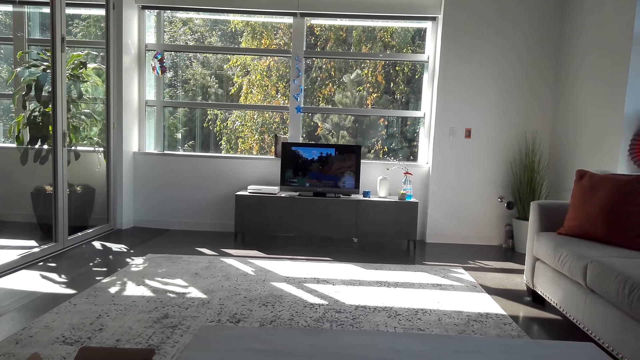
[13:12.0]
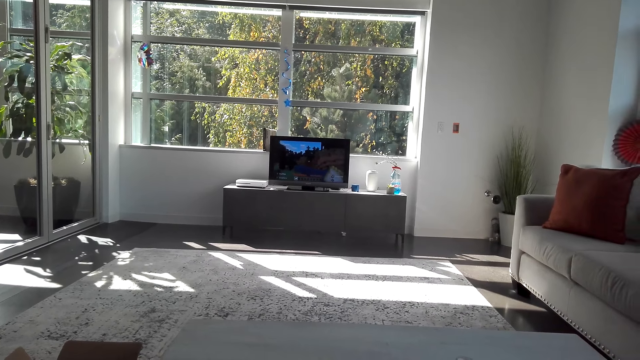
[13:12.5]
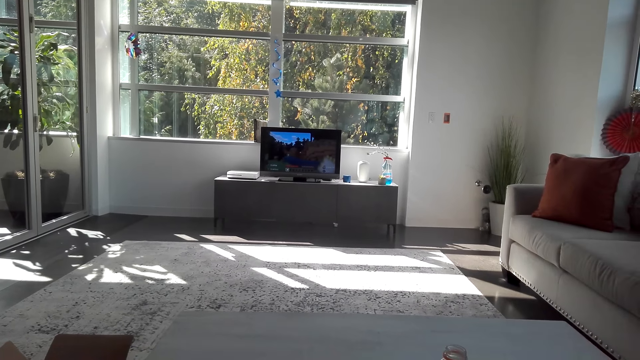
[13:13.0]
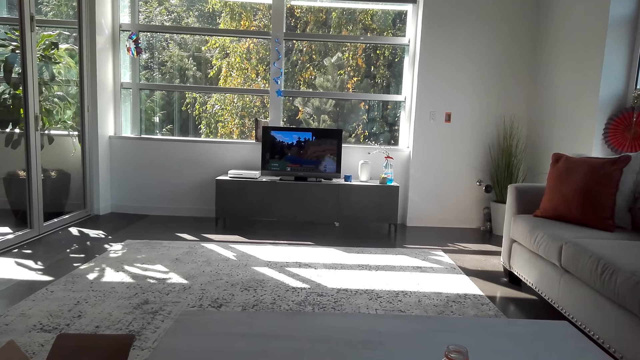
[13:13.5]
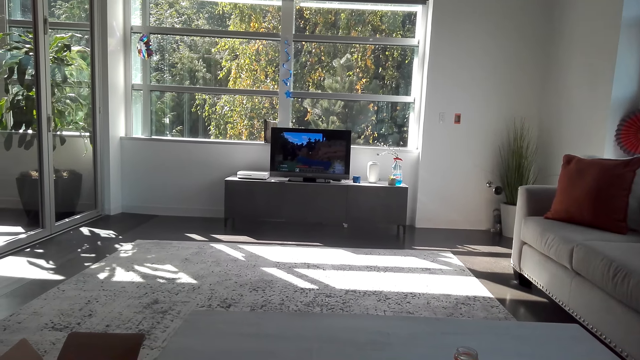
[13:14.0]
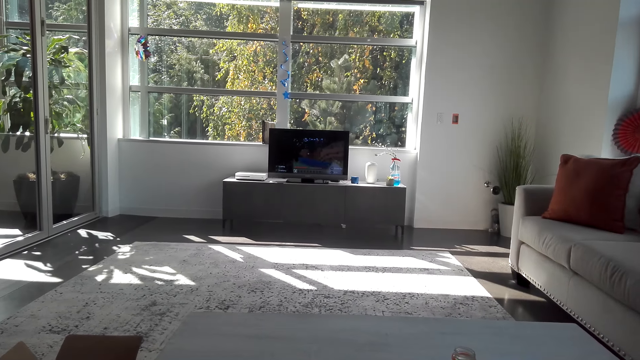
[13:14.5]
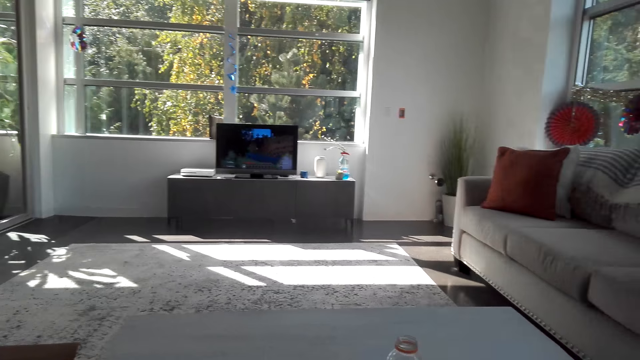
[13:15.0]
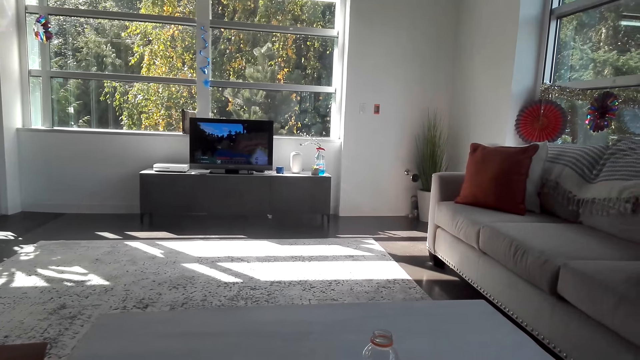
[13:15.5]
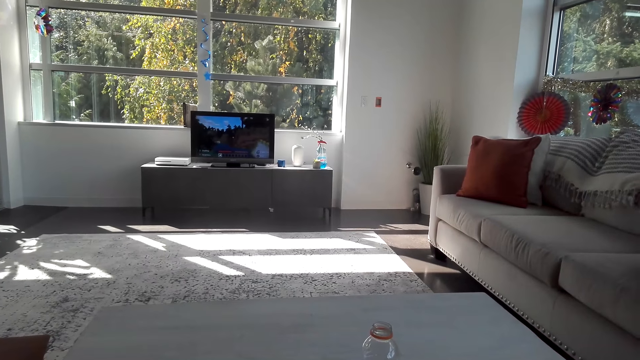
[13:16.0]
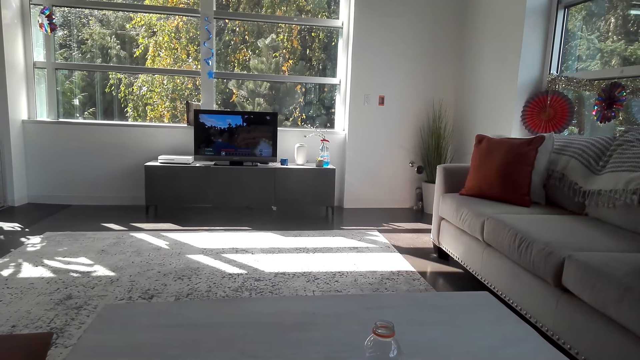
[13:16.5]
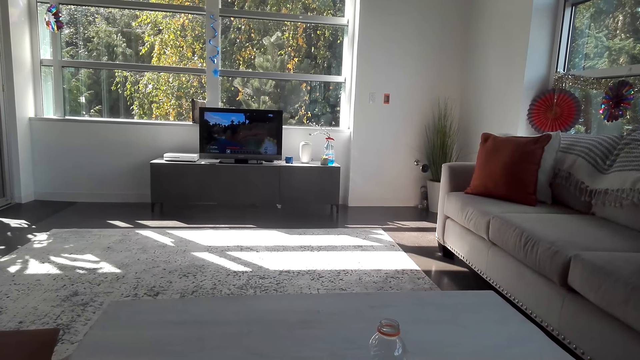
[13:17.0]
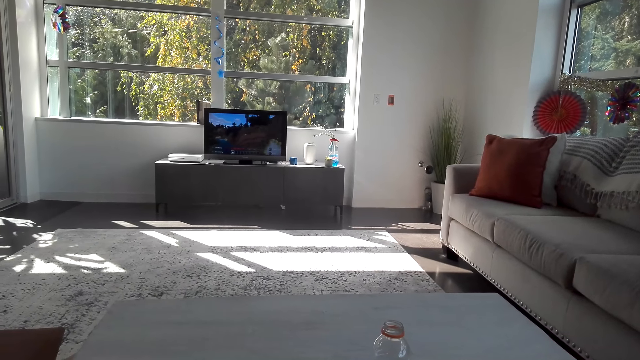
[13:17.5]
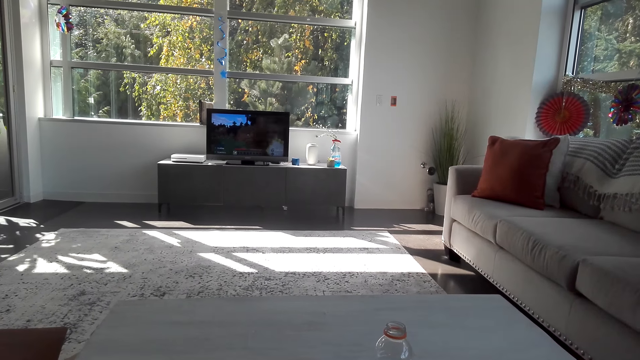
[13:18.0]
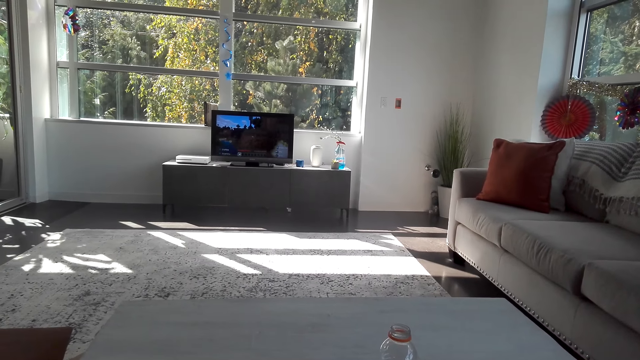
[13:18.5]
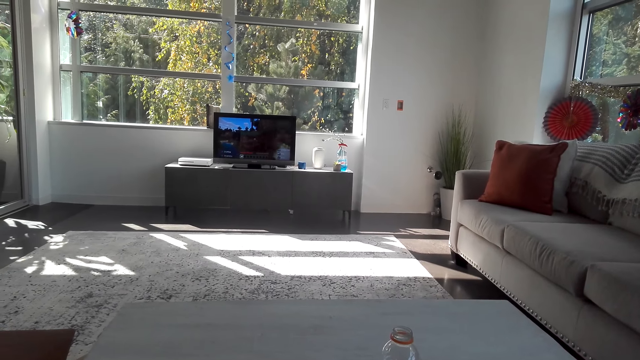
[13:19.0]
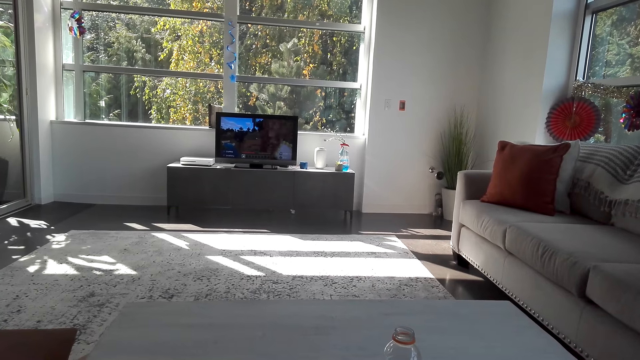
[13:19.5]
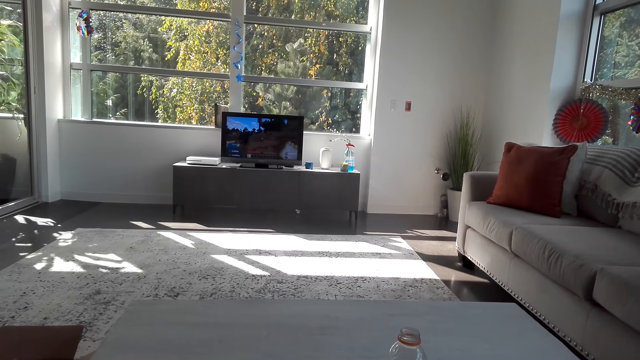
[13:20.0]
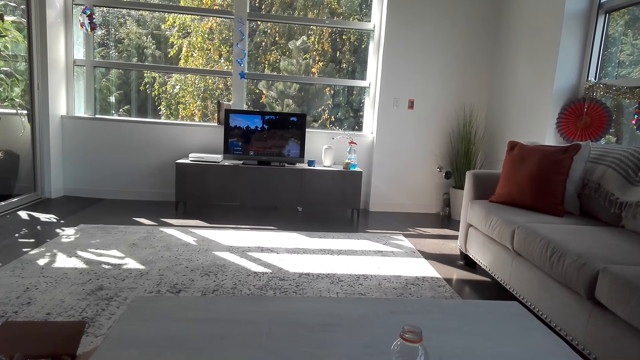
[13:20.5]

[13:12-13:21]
The camera wearer dials the gaming controller.

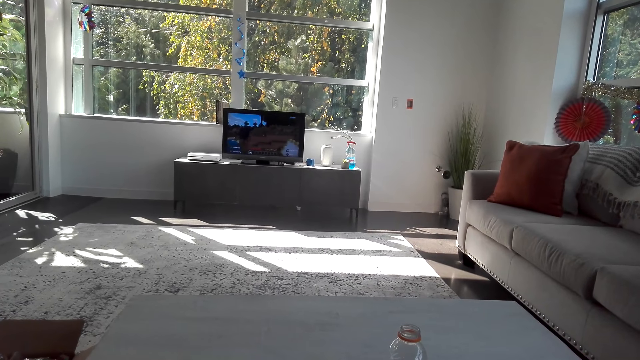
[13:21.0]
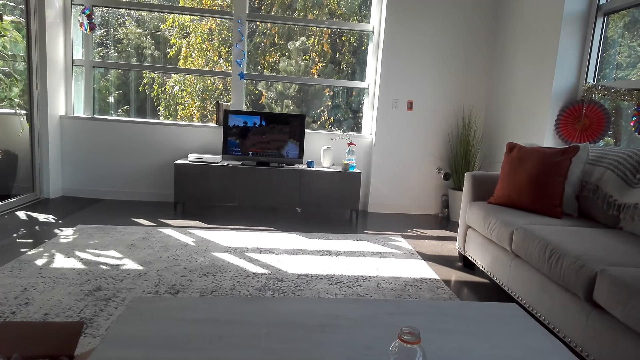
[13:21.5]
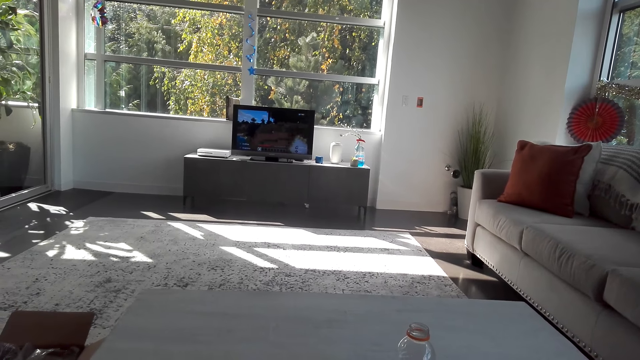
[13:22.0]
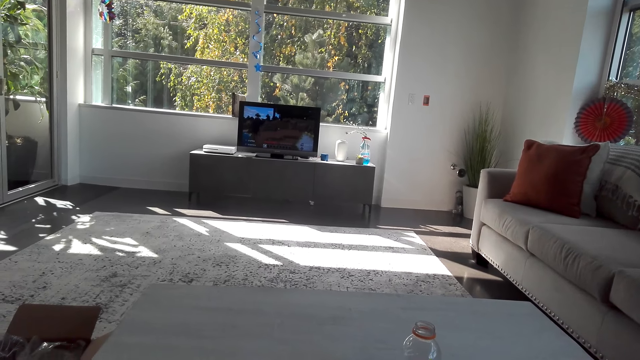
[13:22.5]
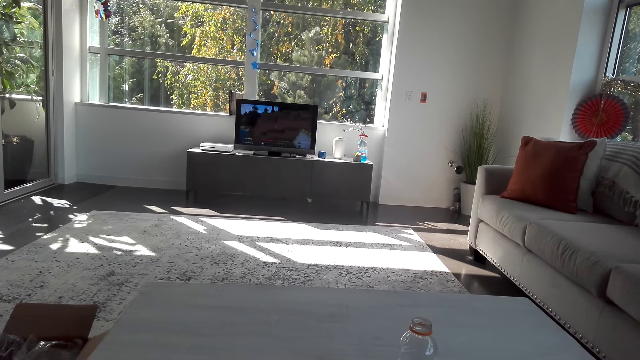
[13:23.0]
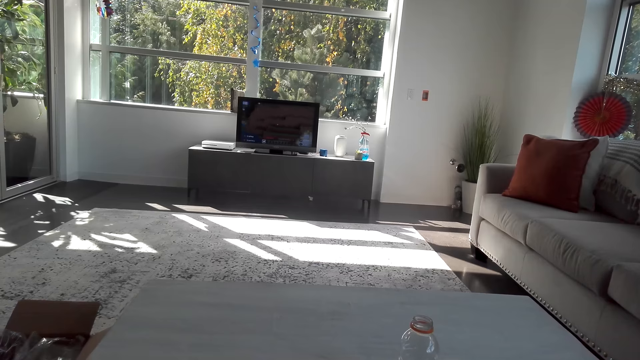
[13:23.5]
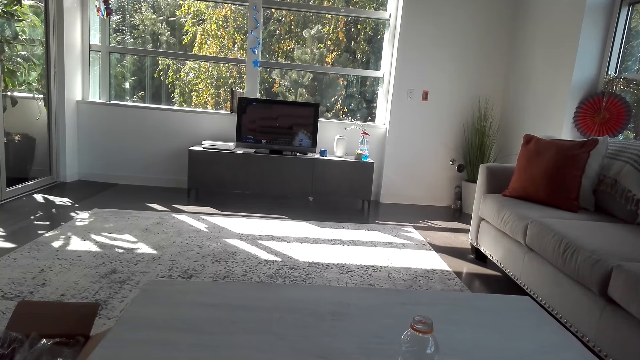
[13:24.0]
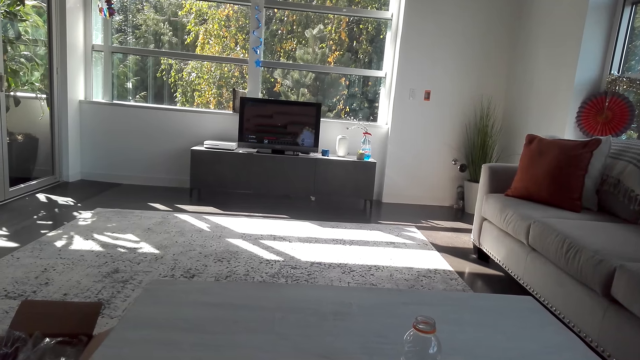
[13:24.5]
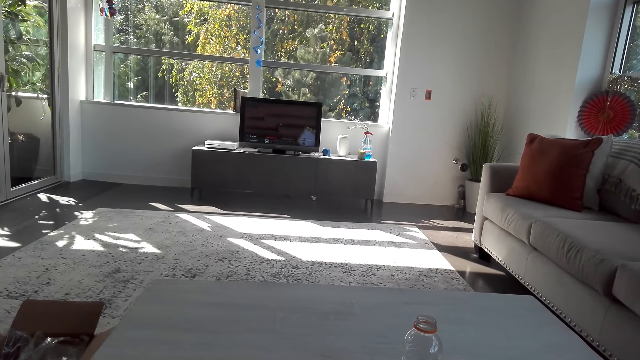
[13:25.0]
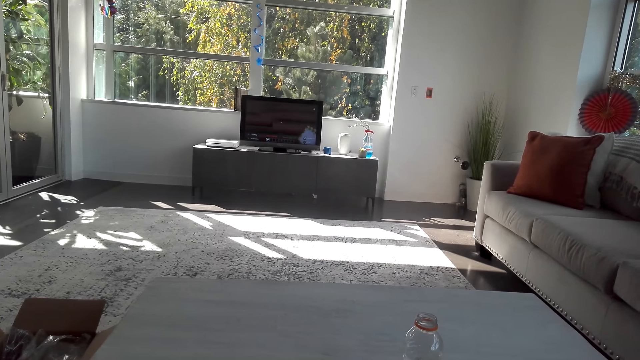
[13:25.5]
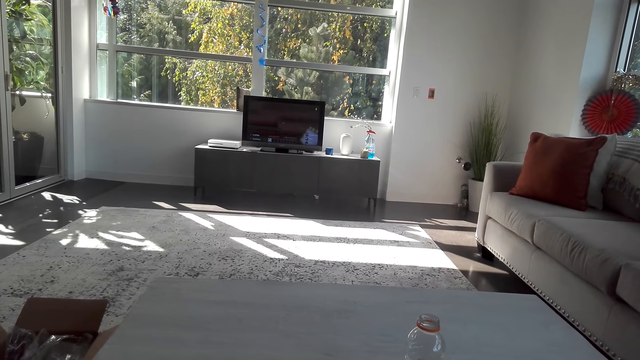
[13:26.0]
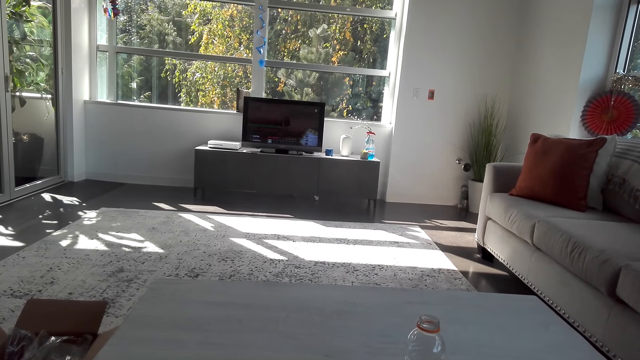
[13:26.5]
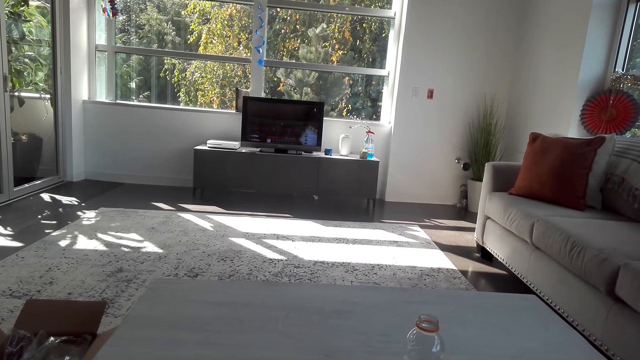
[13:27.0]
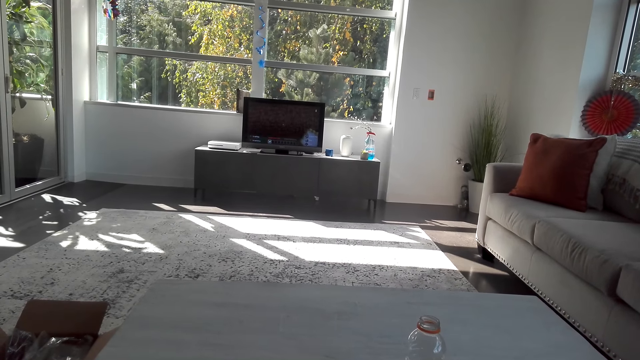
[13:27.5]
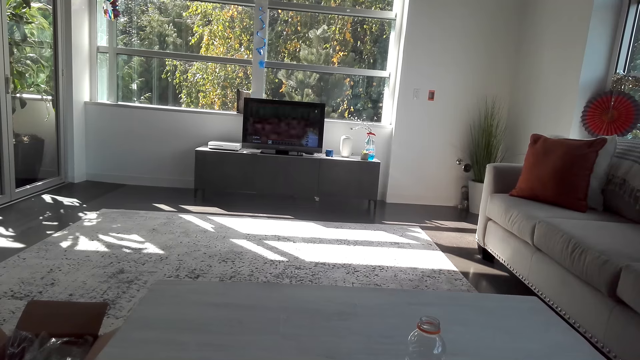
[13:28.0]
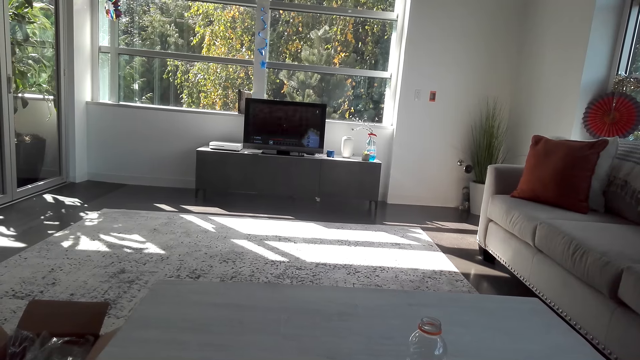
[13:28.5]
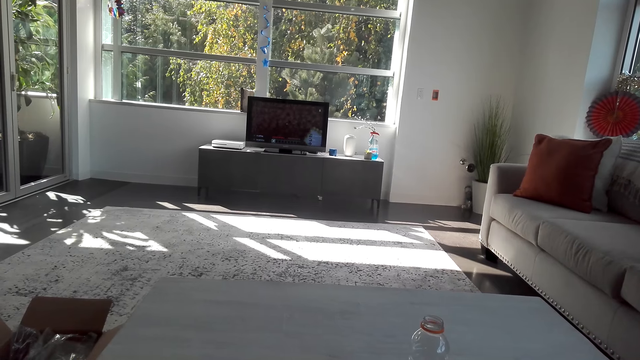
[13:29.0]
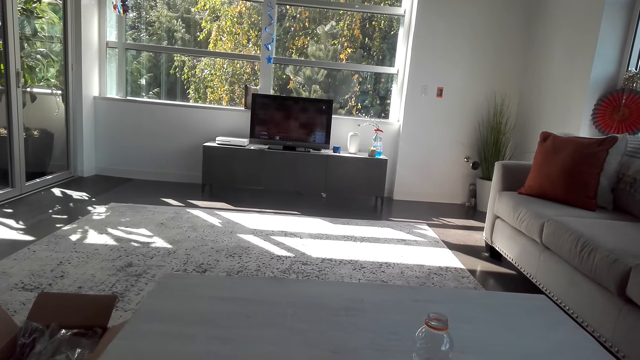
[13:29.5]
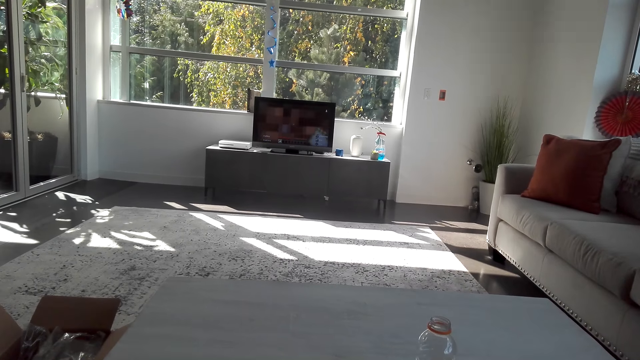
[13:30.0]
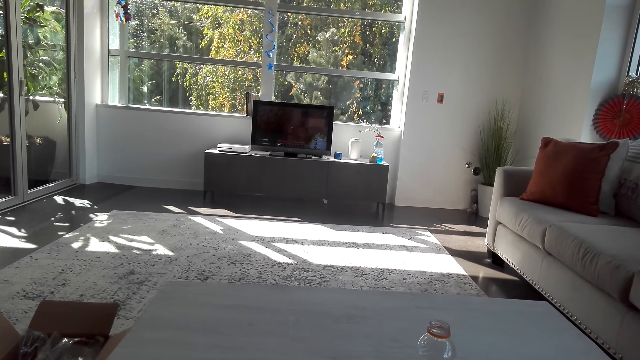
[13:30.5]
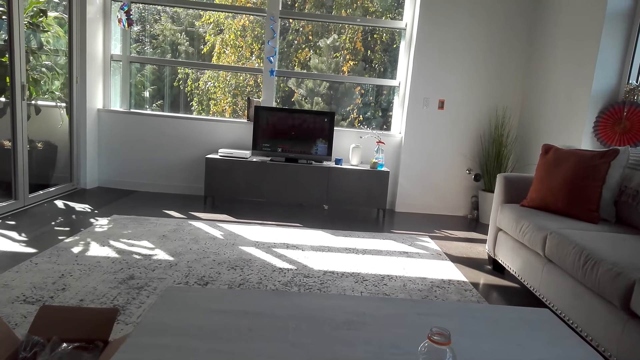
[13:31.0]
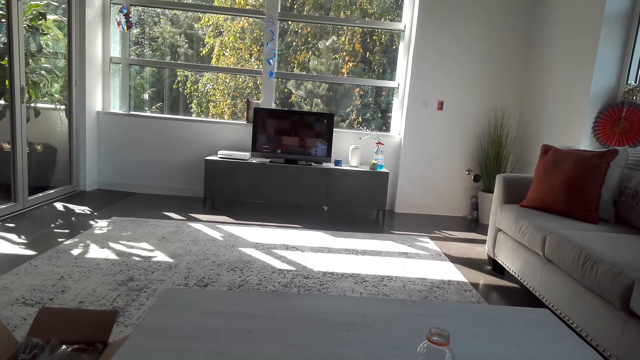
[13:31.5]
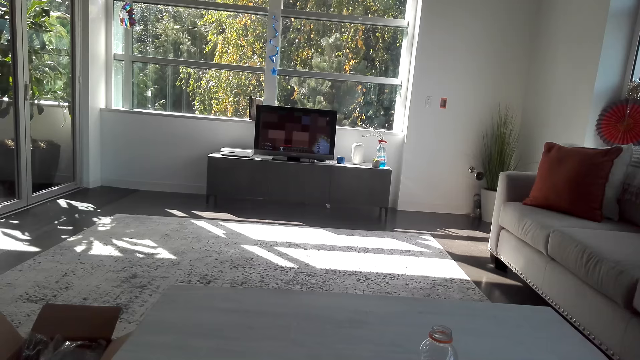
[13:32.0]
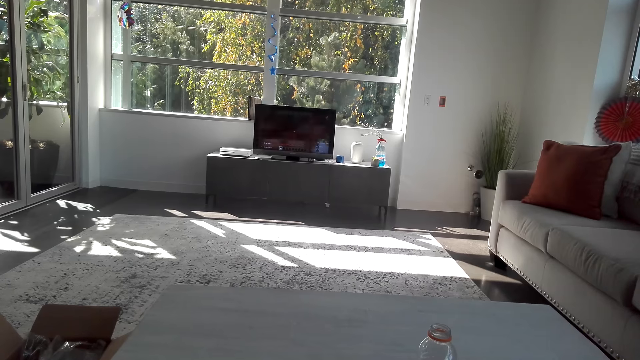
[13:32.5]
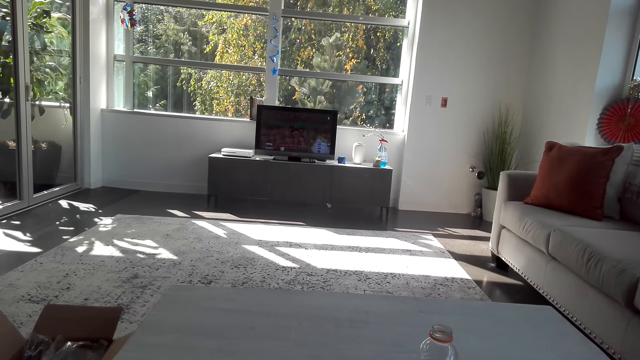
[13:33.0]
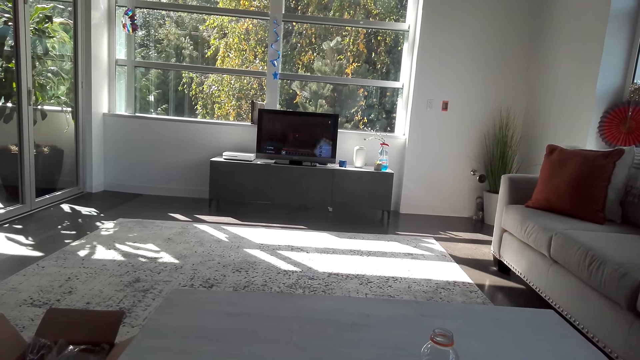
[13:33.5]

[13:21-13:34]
The camera wearer dials the gaming controller. They dial the gaming controller again.
